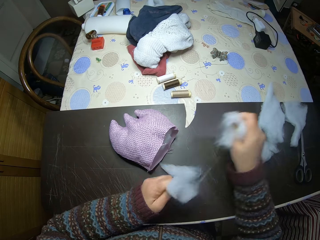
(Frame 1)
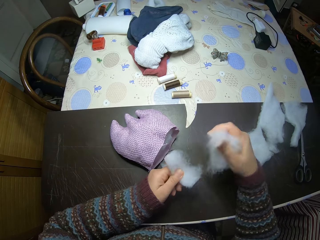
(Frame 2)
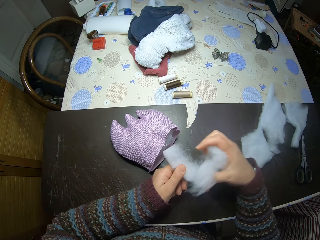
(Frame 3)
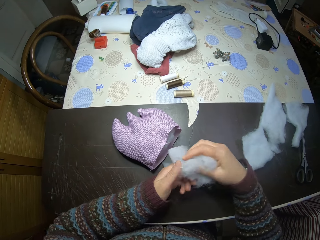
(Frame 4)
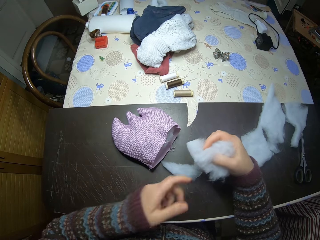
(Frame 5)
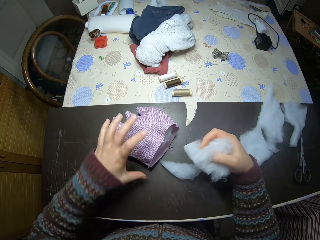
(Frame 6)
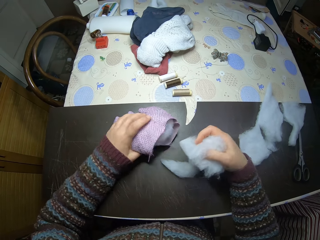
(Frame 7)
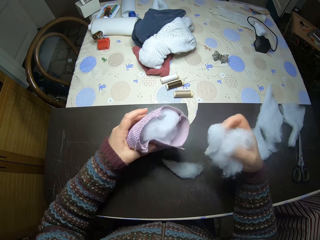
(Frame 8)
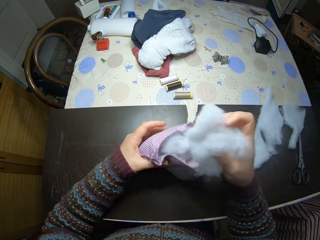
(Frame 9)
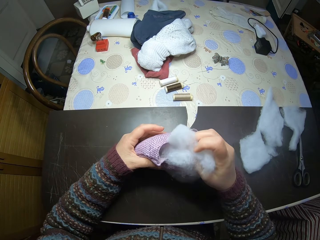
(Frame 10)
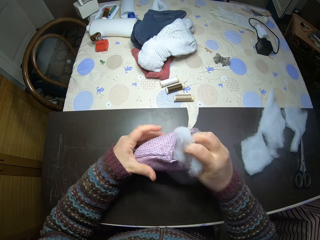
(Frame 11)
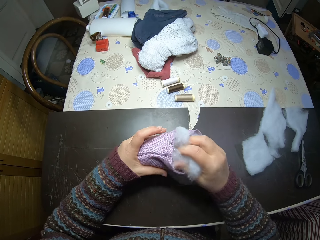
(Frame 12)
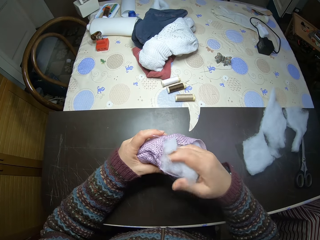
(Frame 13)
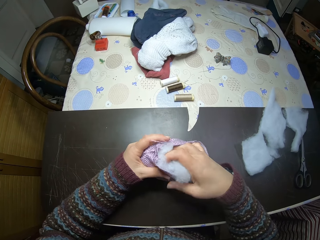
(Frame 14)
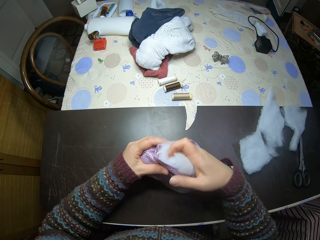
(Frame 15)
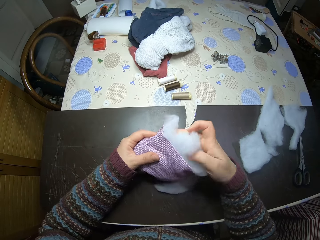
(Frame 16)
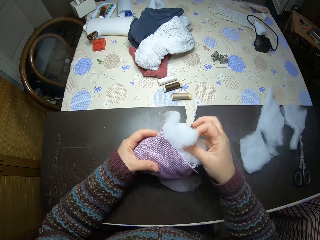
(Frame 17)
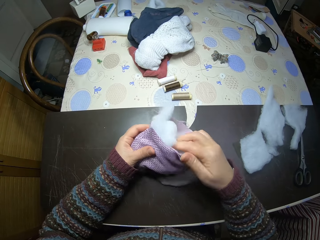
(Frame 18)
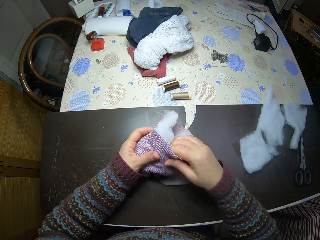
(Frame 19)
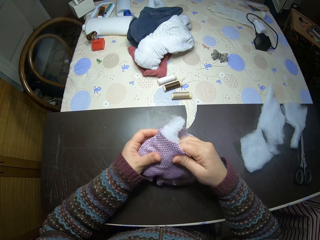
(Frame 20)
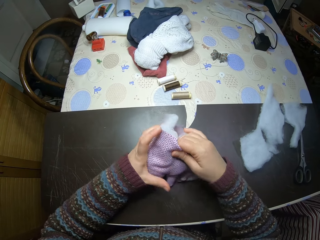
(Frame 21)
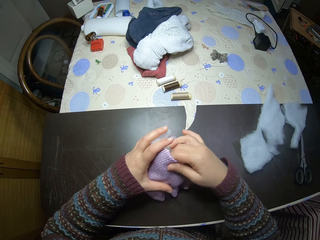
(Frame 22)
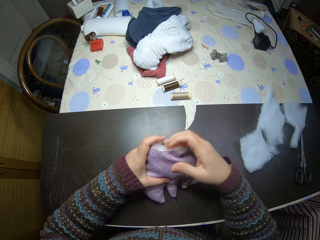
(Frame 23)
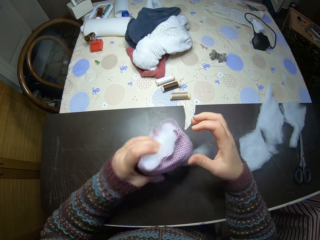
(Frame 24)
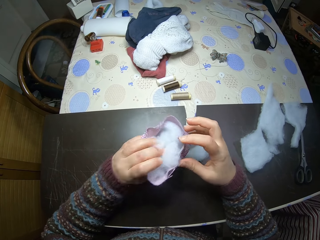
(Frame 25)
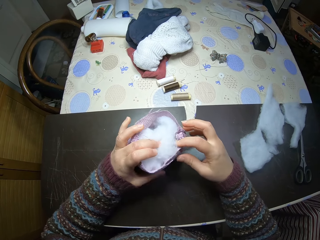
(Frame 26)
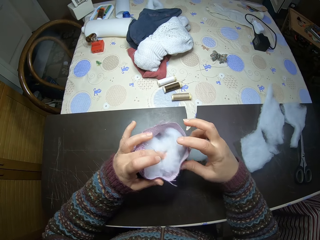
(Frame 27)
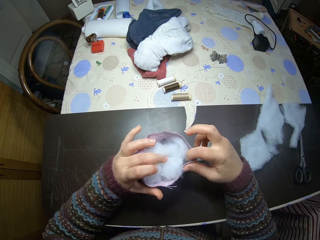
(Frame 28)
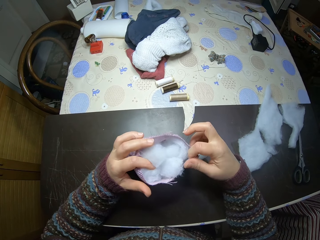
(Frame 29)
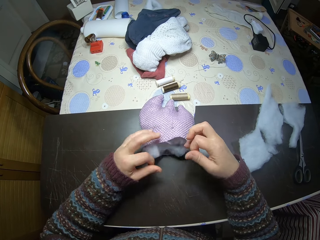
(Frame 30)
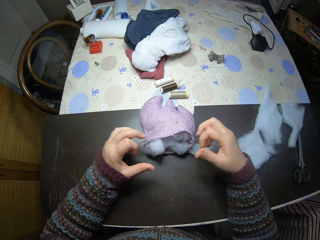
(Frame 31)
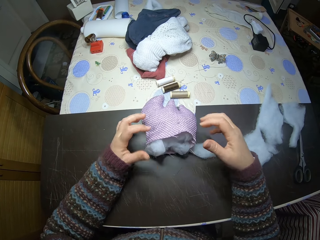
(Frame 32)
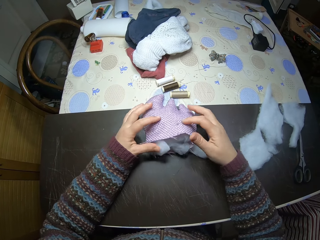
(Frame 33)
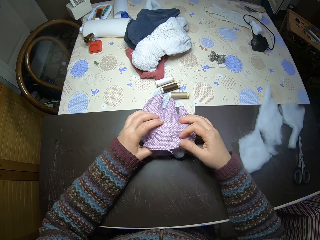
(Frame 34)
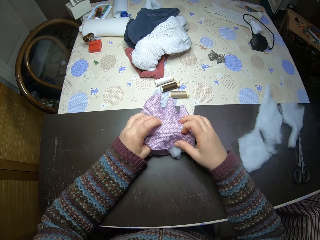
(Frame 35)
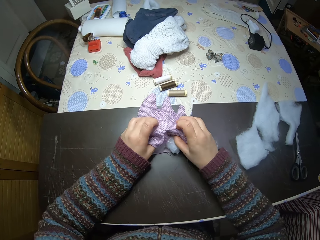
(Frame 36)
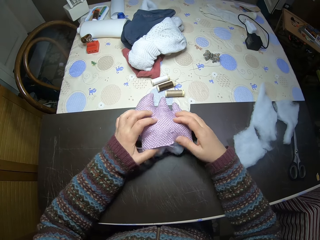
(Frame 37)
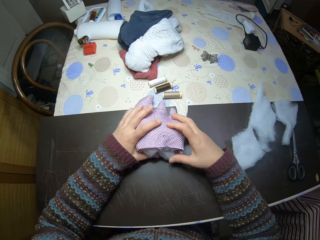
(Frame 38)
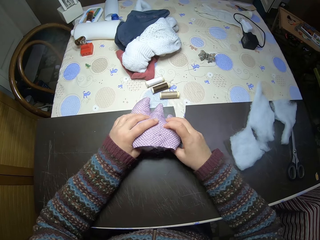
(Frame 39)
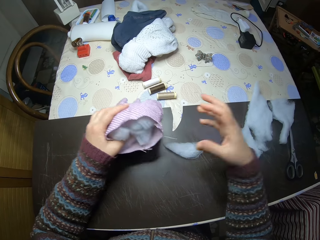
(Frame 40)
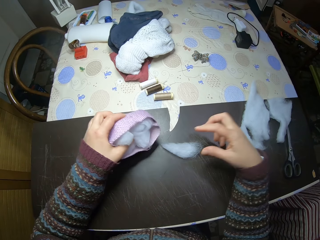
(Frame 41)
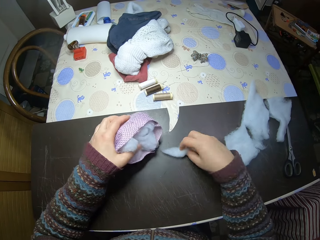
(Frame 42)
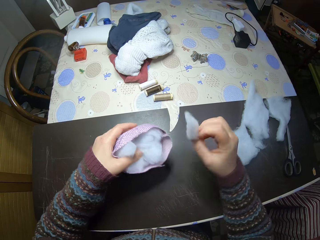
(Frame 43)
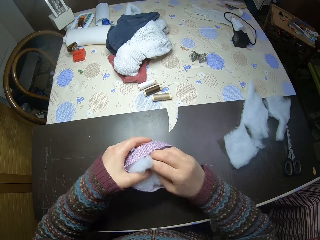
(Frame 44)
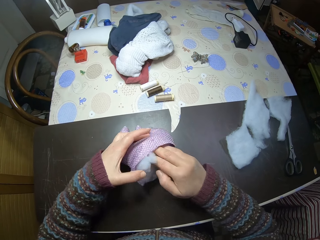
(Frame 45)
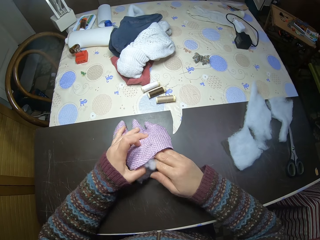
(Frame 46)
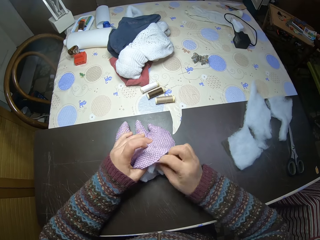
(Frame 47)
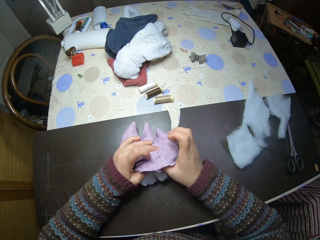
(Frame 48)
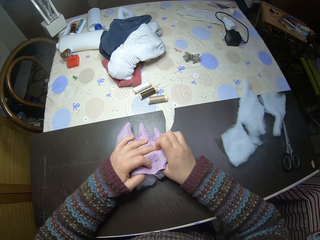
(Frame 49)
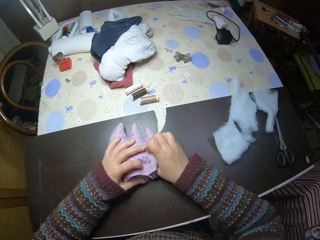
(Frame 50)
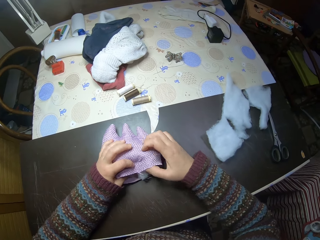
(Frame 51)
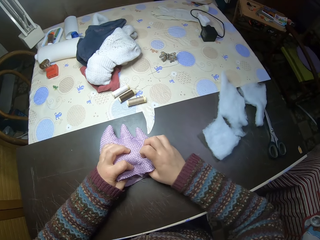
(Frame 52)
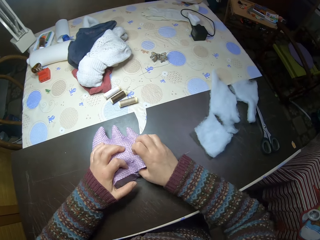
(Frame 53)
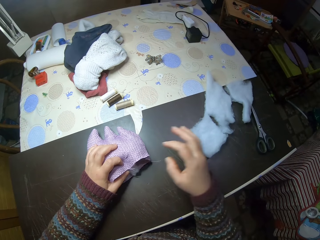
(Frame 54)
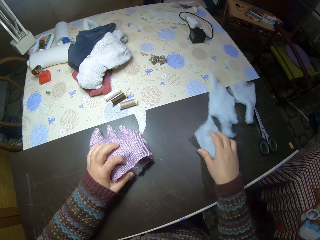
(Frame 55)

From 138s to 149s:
The camera wearer puts the polyester fiberfill or cotton into the sewn fabric. They pick up the cotton and insert the cotton into something.

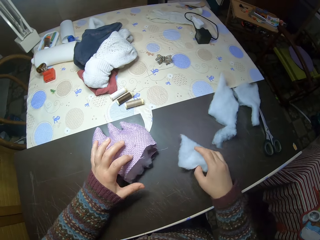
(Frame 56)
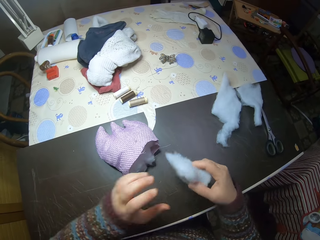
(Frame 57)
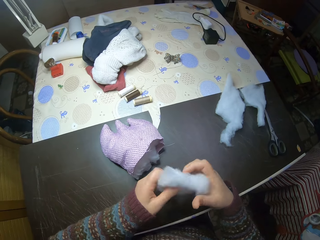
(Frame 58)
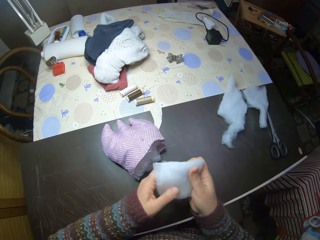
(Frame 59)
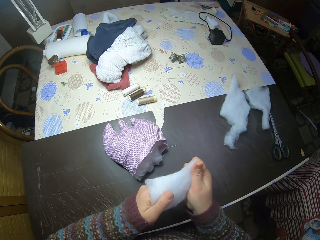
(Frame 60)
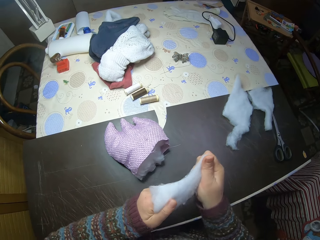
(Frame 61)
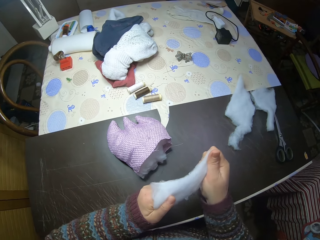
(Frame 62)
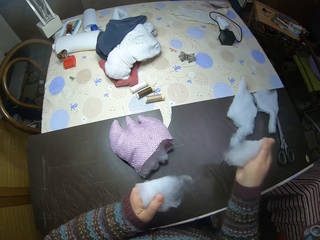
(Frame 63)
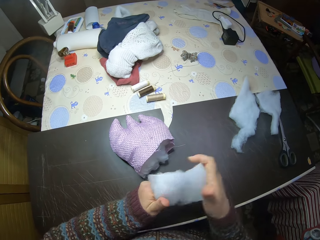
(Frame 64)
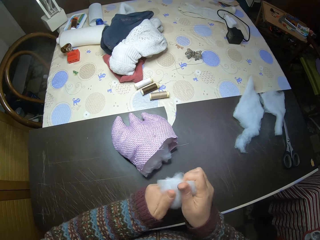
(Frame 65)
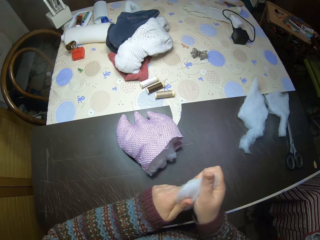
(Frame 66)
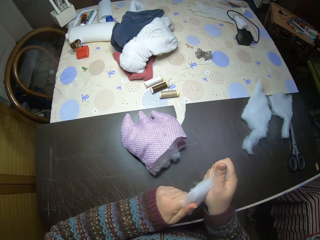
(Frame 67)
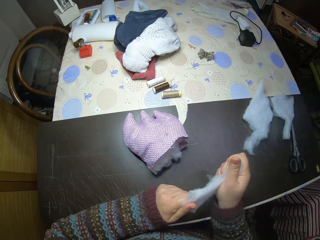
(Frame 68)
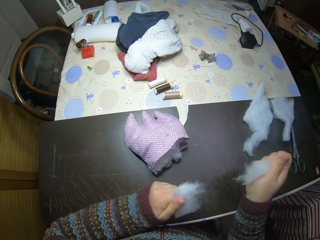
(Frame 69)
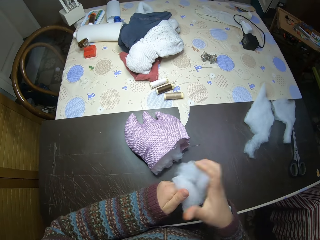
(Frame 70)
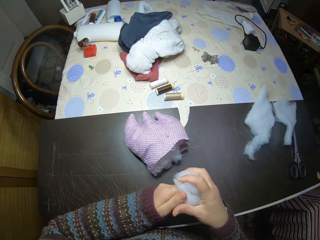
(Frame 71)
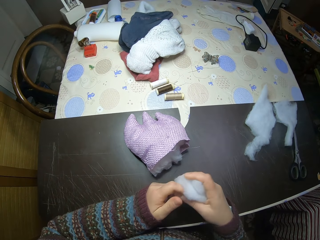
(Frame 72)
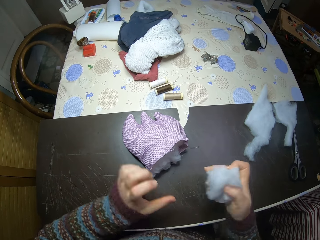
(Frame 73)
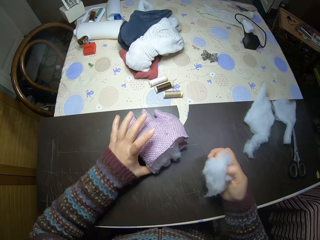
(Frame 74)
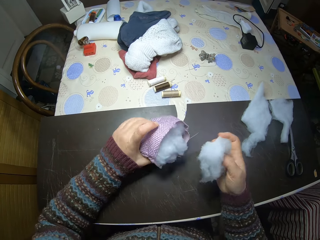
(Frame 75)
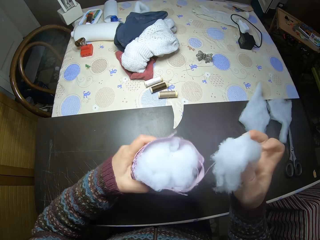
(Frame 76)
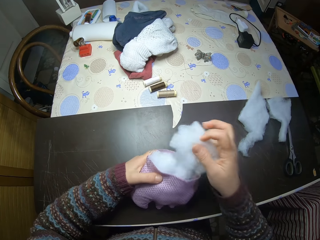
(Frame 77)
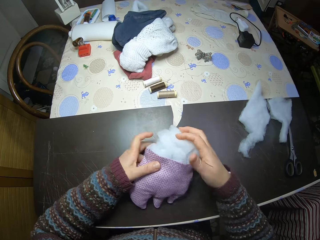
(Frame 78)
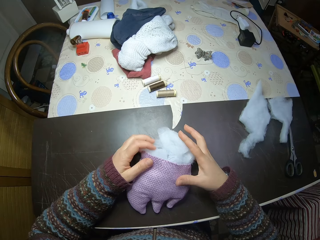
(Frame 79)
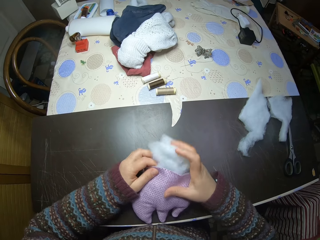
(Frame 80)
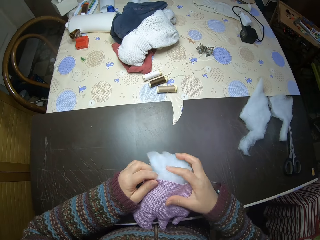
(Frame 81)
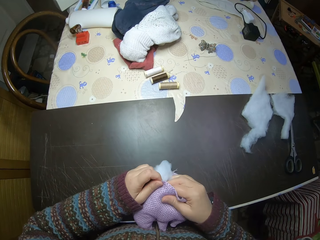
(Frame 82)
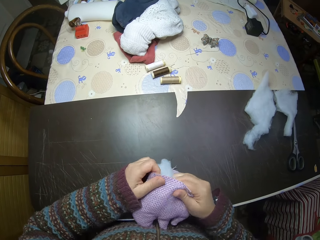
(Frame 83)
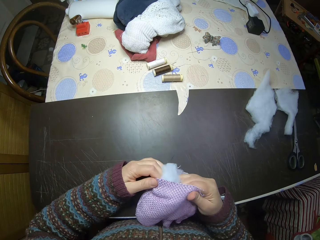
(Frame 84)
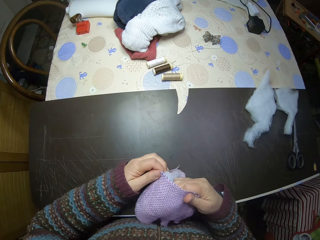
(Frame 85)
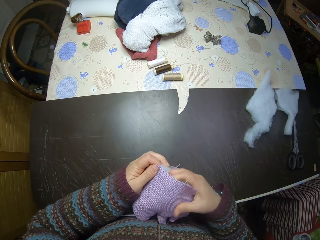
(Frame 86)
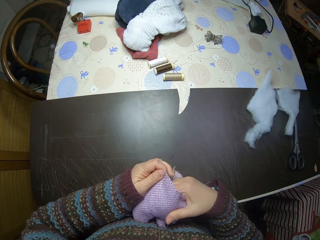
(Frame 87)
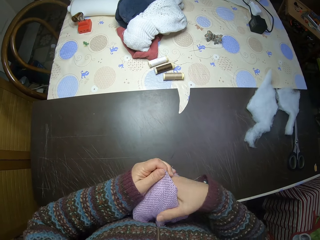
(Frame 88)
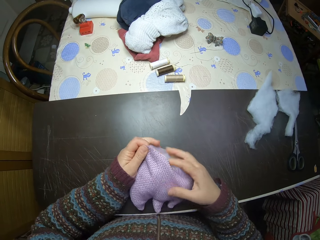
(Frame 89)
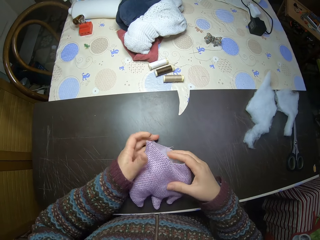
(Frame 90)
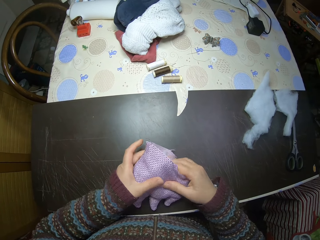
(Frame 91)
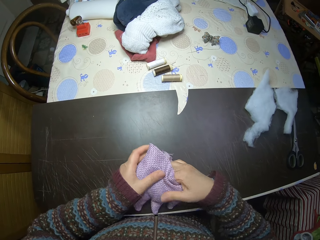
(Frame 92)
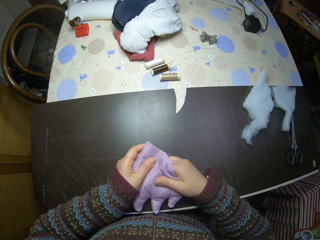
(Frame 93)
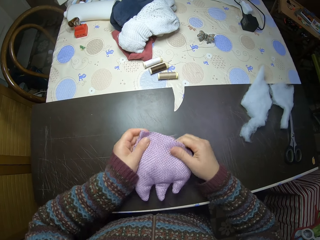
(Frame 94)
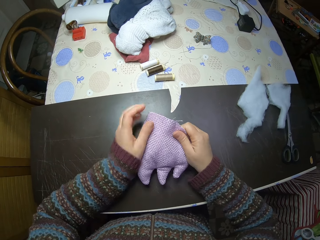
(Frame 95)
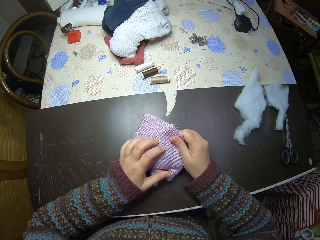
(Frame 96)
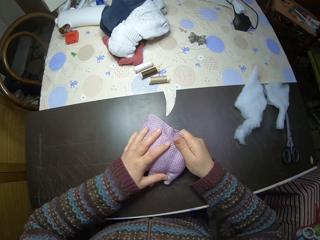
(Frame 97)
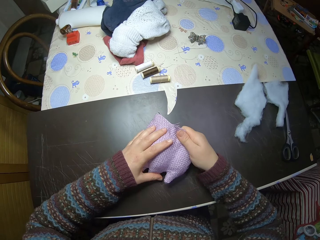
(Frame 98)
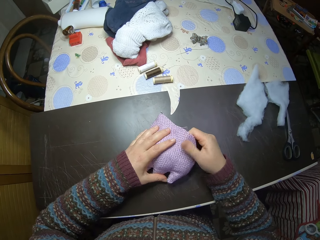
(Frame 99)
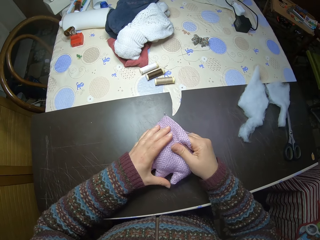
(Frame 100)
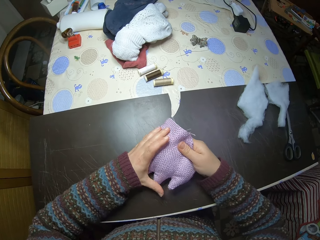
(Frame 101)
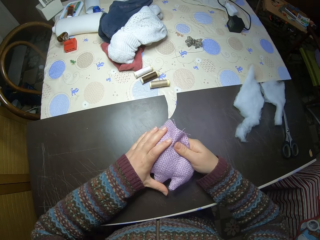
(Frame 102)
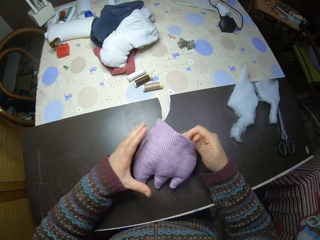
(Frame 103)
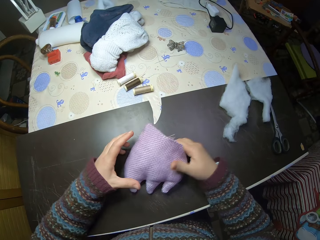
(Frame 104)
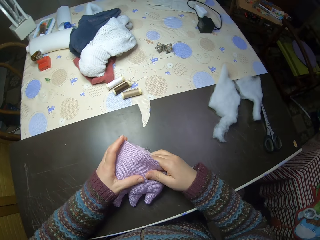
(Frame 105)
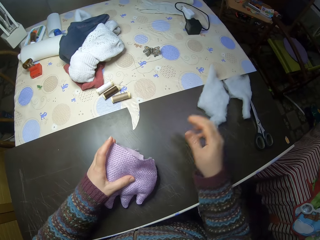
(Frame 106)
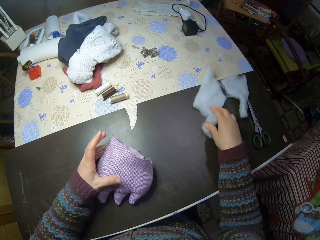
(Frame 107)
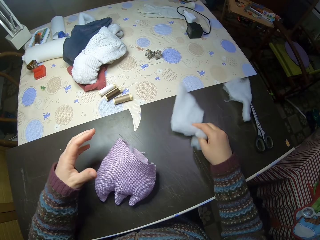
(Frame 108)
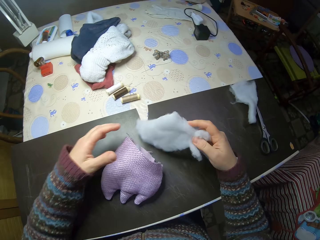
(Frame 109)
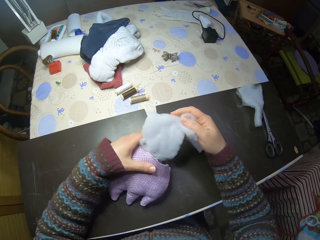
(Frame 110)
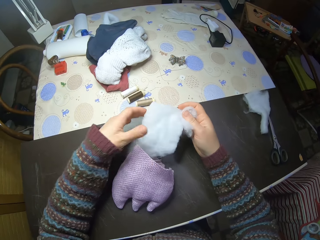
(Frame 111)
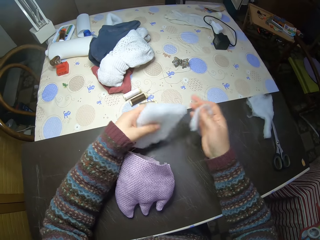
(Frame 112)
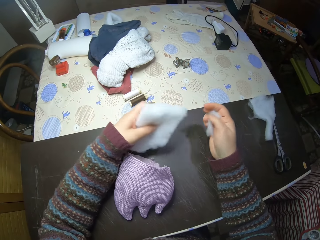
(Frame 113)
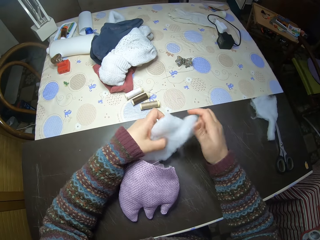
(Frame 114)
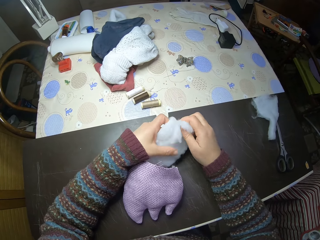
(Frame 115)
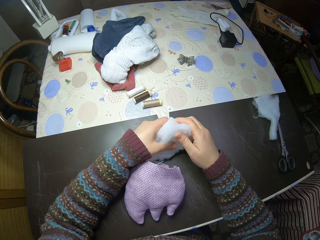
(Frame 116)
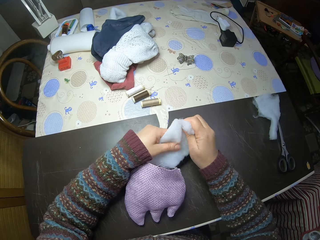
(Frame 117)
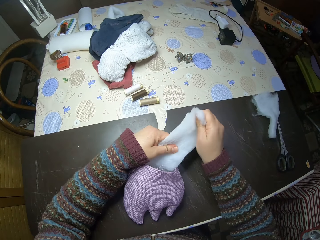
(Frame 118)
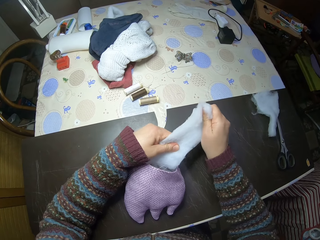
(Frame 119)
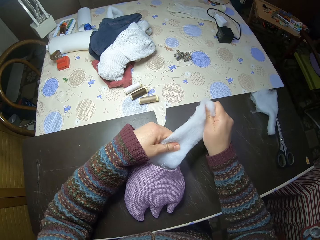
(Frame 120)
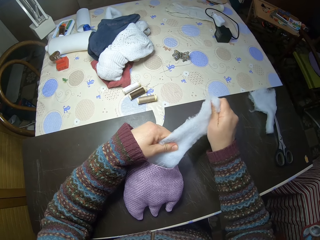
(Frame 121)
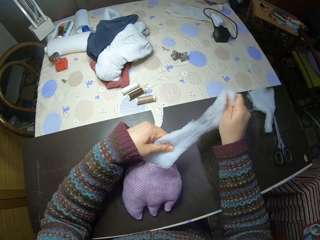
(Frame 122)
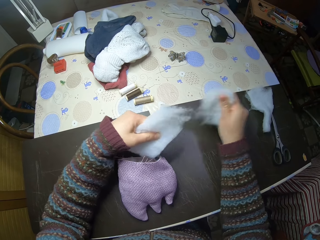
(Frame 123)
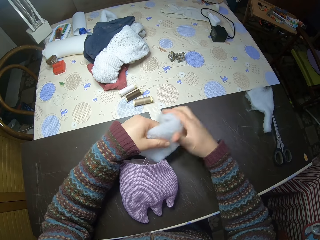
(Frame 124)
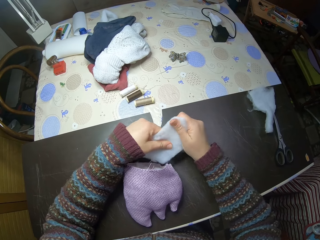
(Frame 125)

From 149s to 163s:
The camera wearer picks up the polyester fiberfill or cotton. They tear the cotton. They cut the polyester fiberfill. They put the polyester fiberfill into the sewn fabric. They pick up the polyester fiberfill. They tear the cotton.
